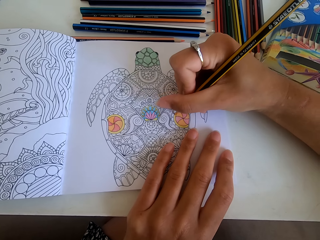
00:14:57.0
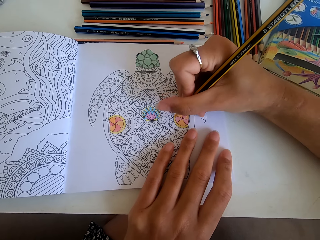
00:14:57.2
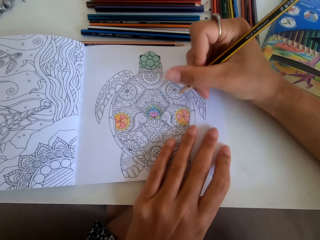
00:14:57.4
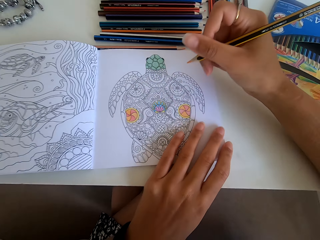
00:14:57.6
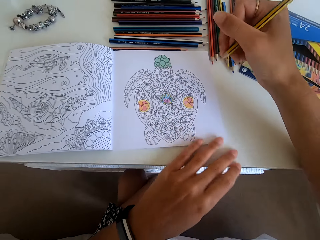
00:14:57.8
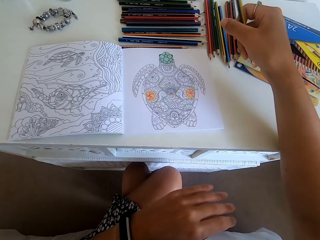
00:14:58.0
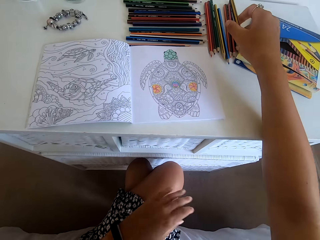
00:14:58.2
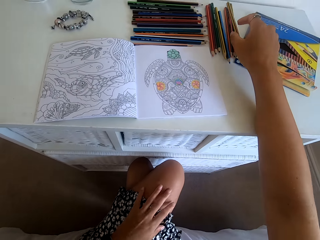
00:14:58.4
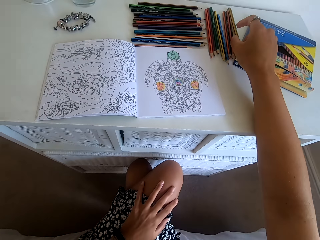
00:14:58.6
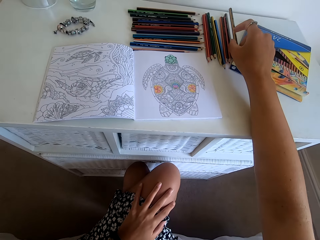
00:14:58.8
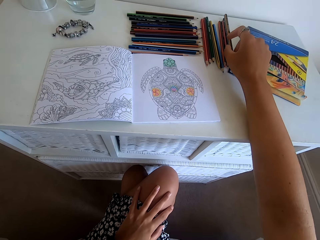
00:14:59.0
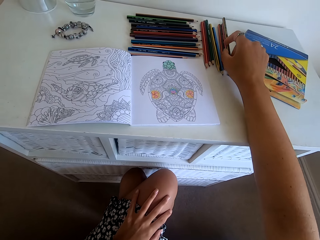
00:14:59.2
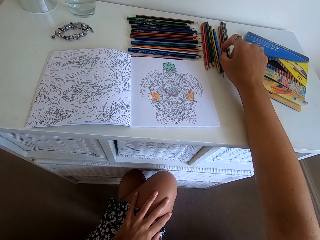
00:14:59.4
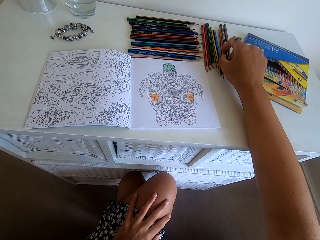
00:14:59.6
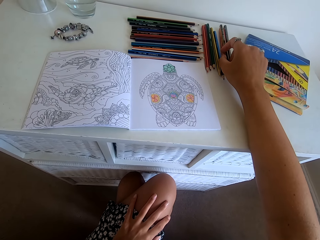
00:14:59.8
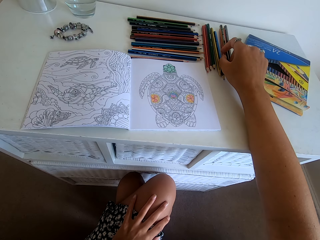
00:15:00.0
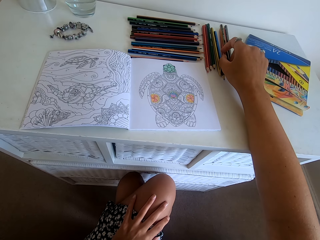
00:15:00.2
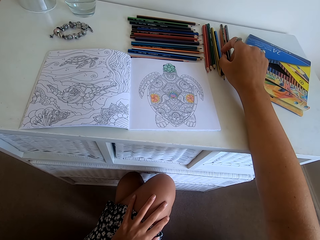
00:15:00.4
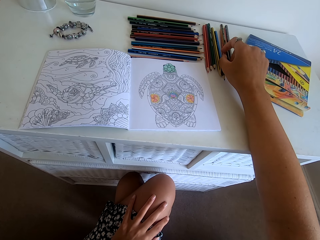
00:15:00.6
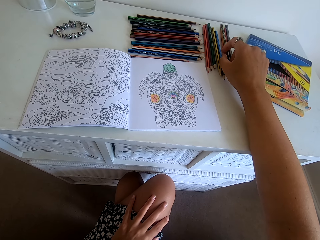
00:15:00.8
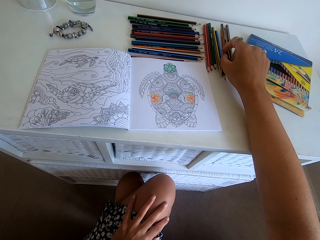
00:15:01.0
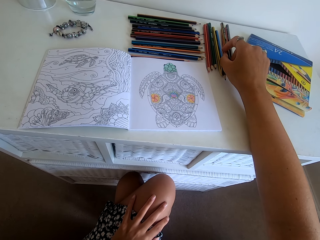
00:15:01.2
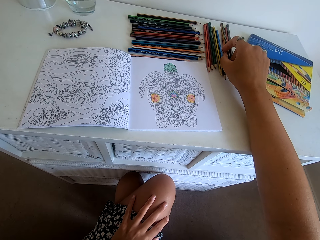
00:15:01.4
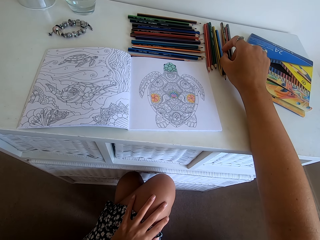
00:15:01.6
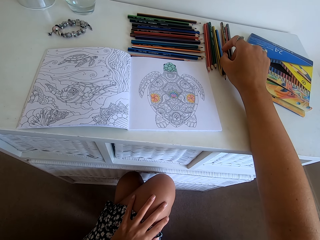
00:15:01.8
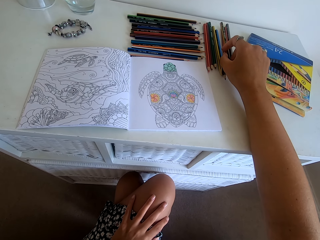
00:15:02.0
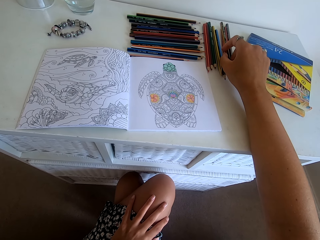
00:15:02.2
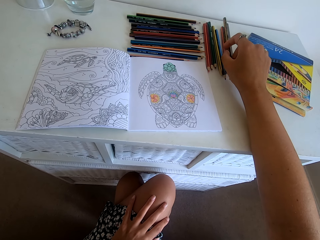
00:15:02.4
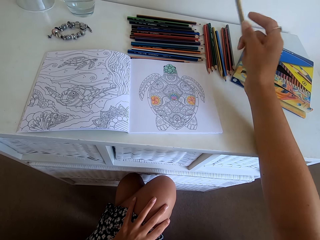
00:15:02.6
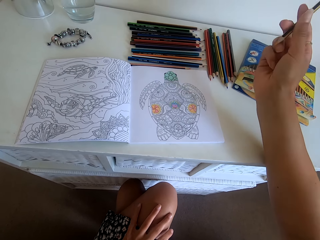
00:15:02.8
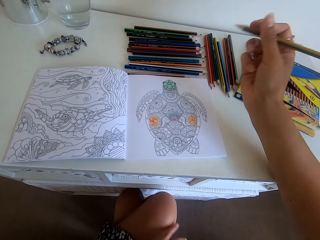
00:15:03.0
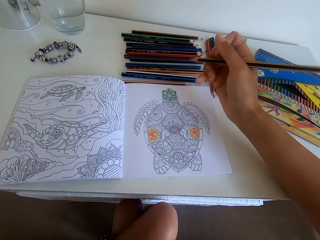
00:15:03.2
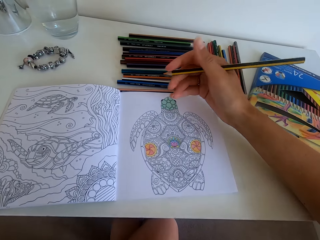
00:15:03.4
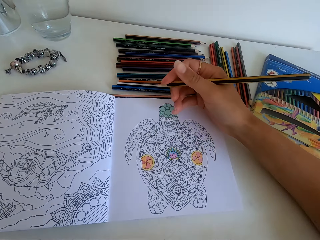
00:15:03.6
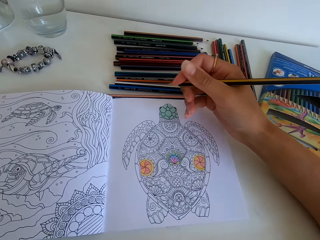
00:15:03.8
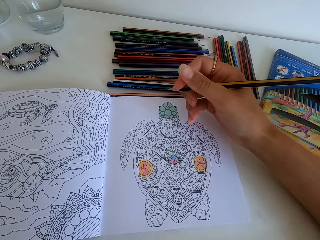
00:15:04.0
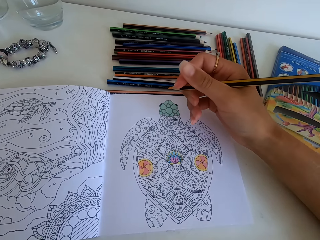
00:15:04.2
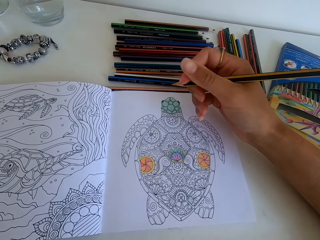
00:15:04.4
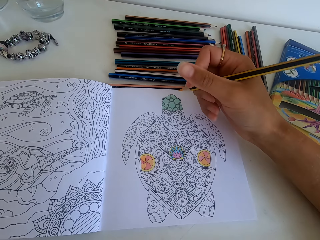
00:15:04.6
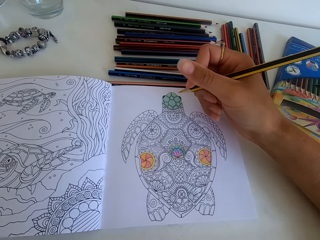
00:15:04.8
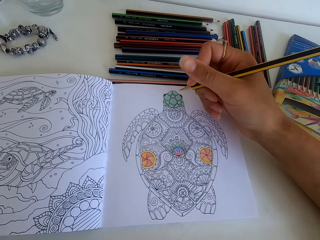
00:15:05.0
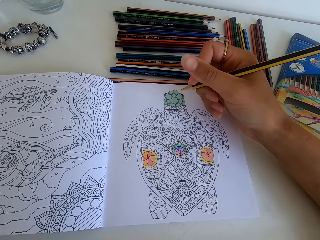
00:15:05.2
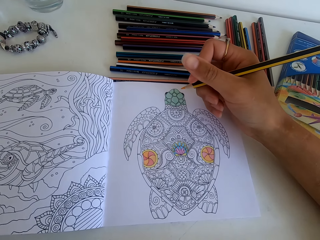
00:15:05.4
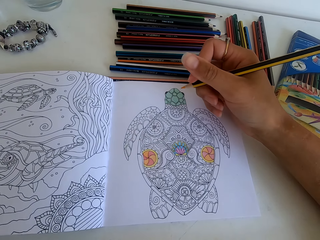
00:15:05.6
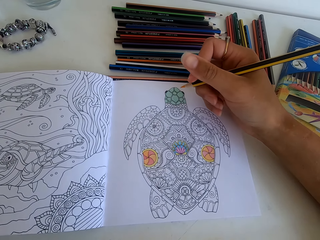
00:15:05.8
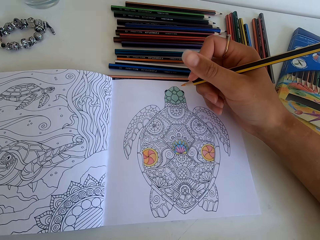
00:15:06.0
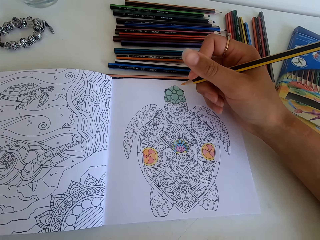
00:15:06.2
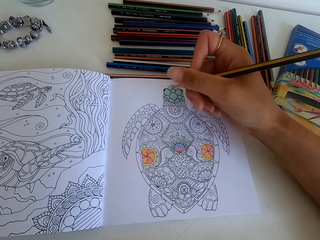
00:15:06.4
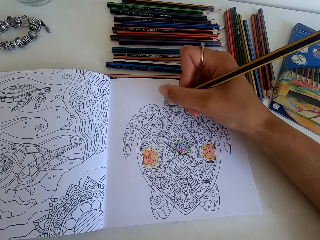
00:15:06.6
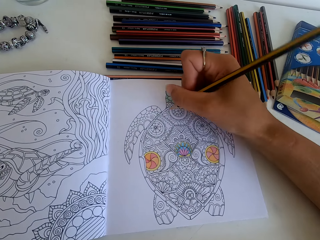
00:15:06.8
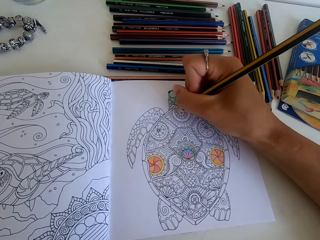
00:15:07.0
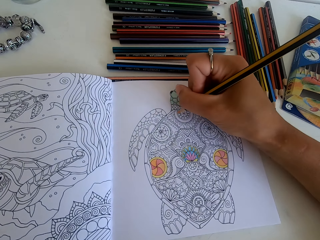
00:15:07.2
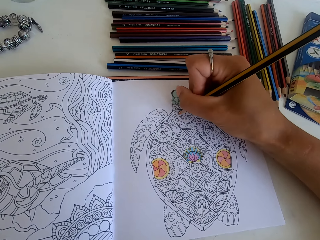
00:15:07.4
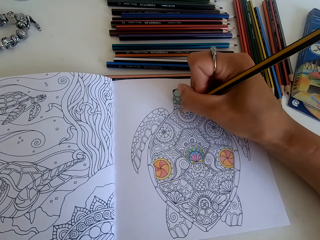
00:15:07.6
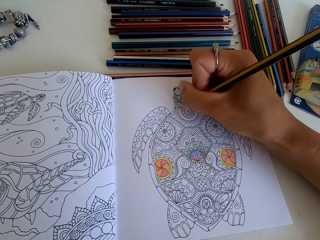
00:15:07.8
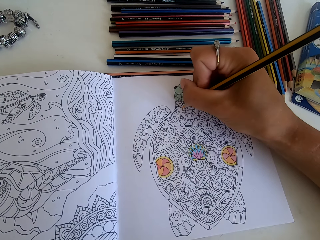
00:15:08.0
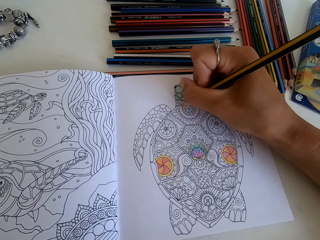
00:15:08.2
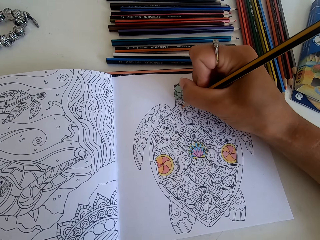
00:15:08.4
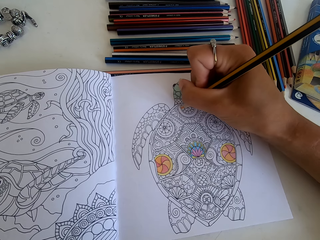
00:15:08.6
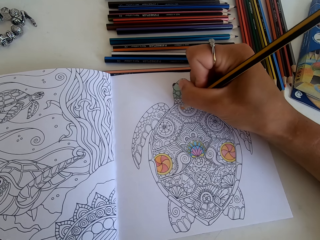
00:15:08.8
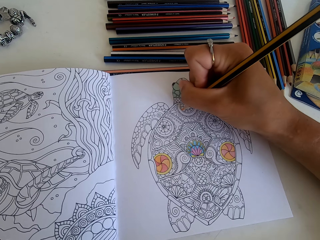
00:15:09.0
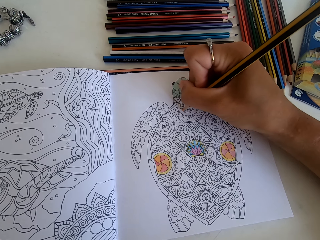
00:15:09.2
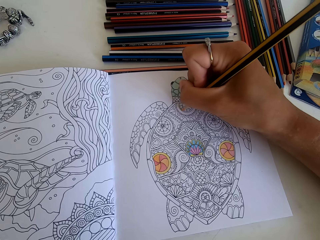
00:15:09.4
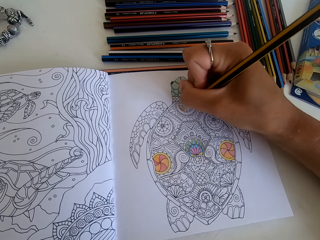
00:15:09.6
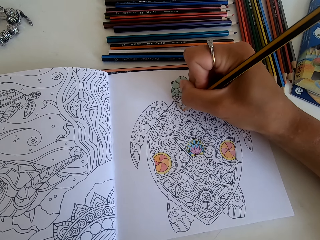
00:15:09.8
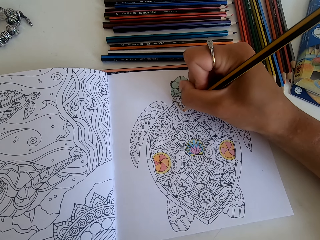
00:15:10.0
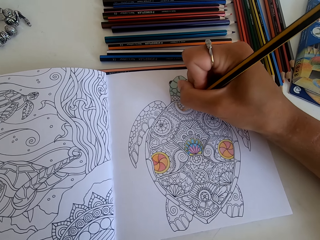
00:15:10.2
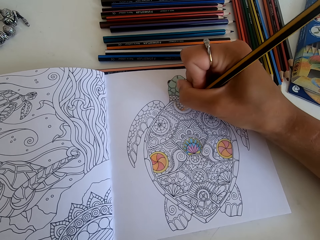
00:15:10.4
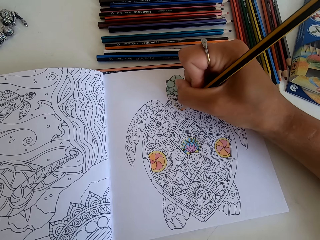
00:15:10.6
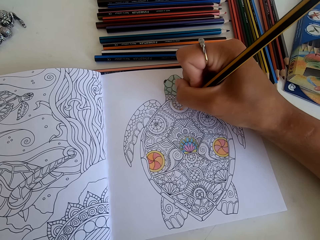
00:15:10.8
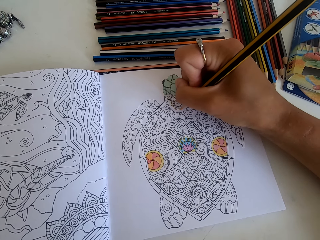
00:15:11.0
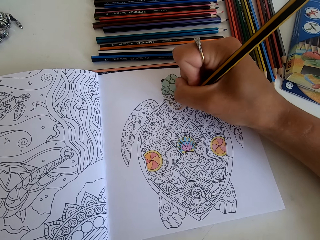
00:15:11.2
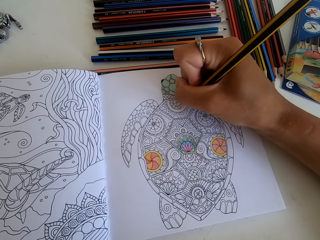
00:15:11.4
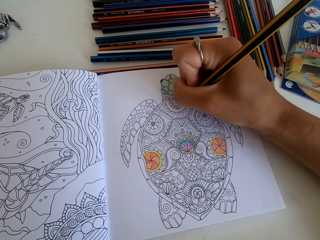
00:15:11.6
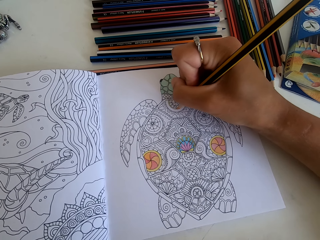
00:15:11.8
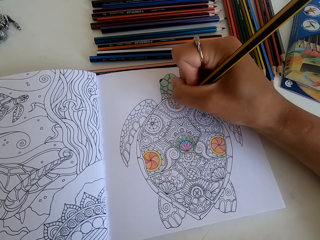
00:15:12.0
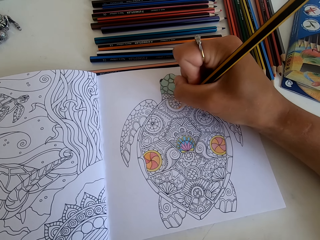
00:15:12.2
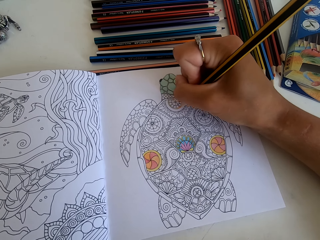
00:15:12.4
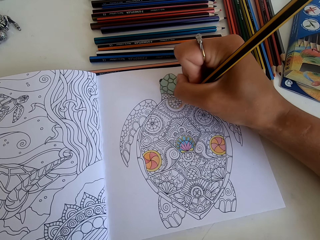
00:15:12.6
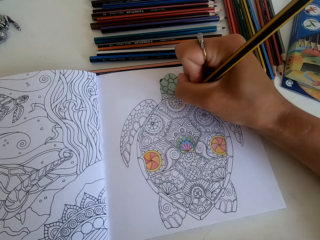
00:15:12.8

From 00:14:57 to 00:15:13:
The camera wearer drops the colour pencil on the table. They stop to color the picture. They hold the colour pencil. They color the picture.

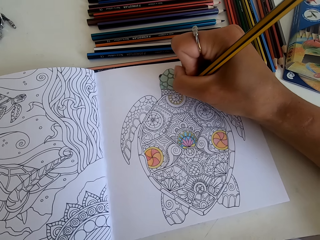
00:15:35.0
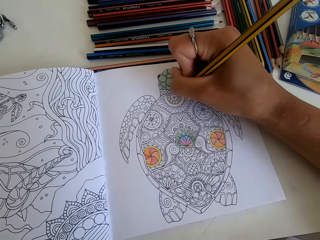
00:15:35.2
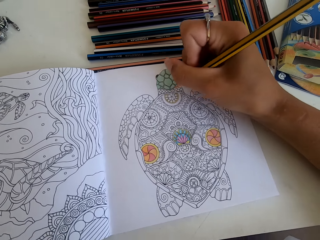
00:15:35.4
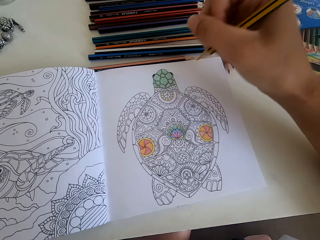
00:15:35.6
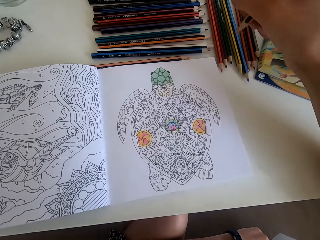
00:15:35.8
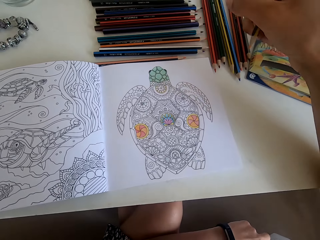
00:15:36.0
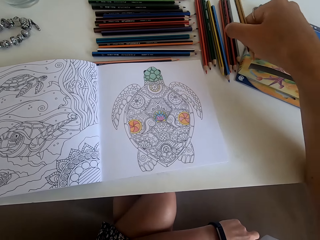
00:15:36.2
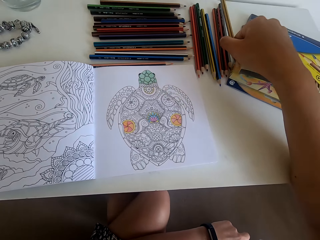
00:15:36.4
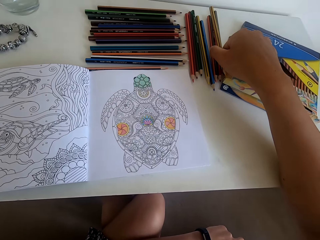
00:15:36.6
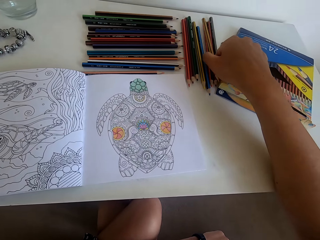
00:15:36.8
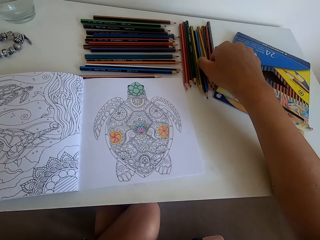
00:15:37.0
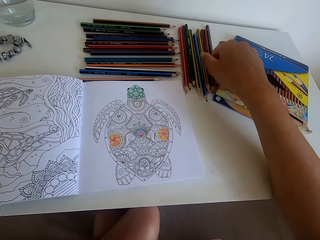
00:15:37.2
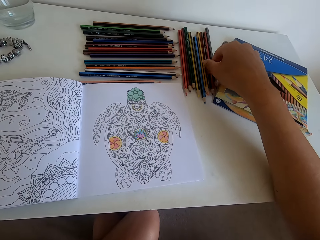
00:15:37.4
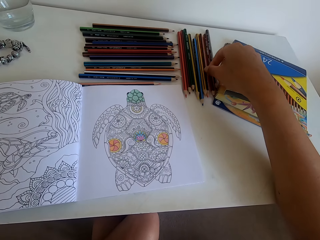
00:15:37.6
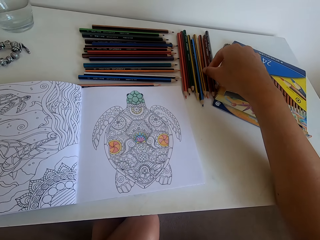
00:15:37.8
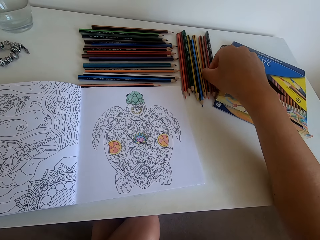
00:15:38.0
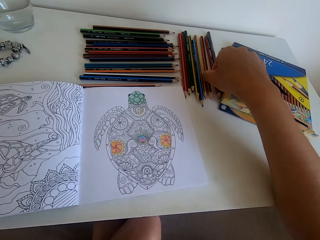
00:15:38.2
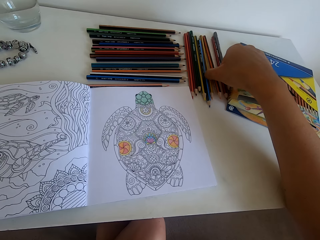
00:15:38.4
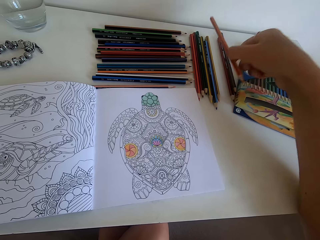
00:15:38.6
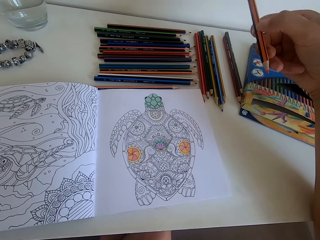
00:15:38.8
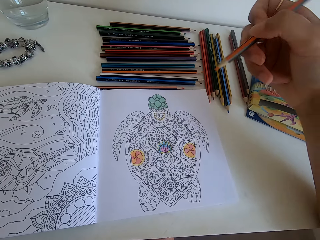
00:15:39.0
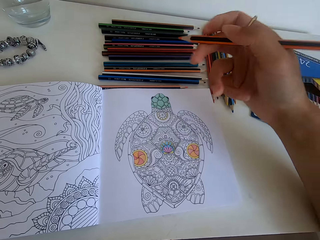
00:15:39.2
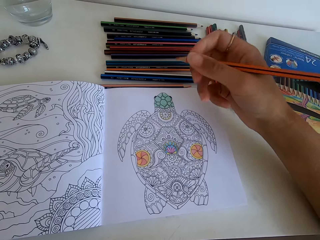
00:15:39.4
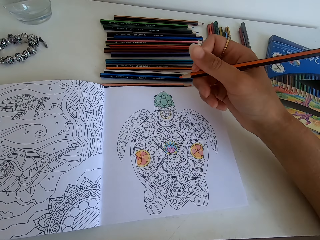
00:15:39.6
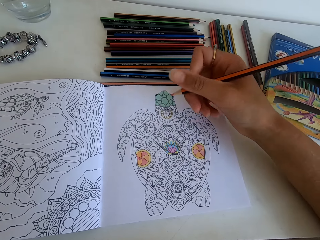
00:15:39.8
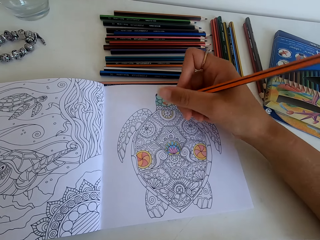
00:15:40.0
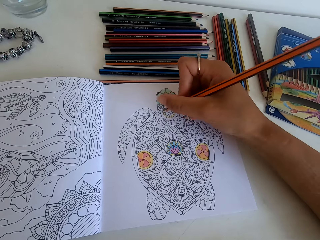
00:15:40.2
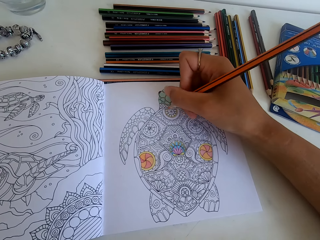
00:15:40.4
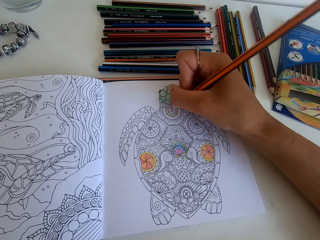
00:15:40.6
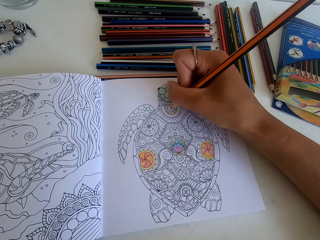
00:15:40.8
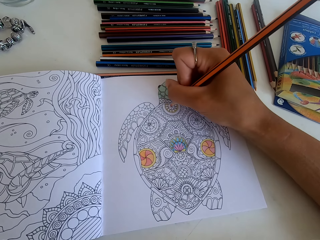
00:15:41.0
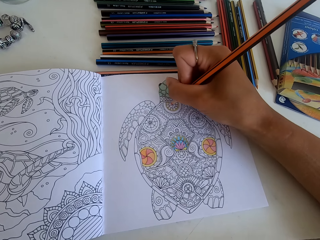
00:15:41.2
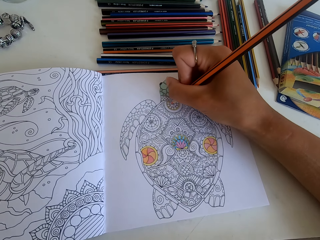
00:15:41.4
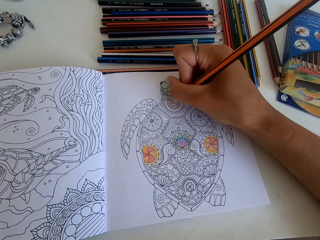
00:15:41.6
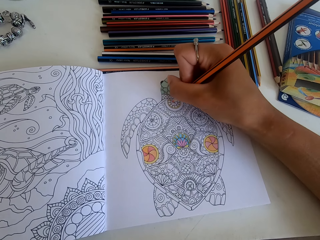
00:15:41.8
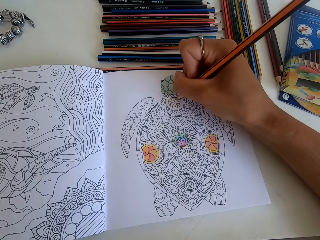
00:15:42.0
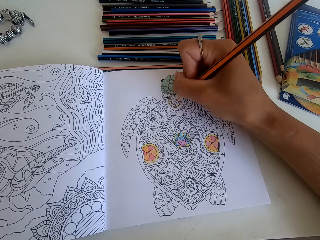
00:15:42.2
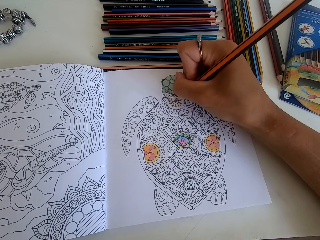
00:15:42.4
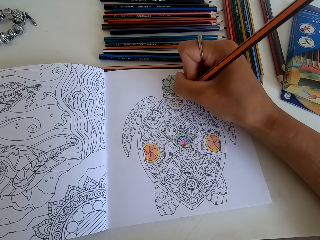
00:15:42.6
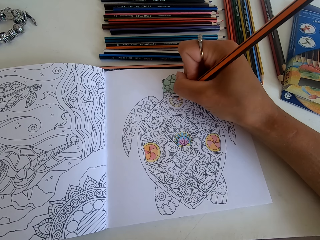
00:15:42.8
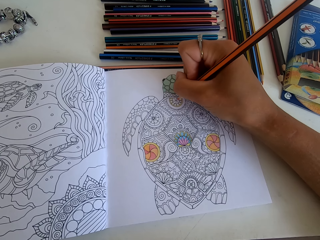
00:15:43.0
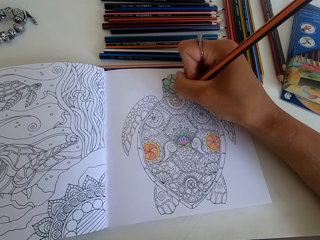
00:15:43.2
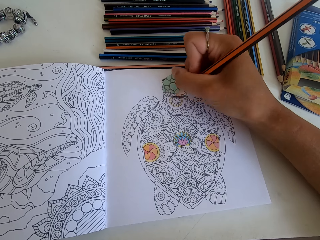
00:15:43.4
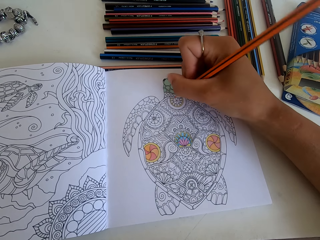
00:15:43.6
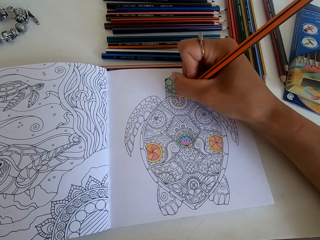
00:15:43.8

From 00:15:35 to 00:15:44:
The camera wearer drops the colour pencil on the table. They pick up another color from the table. They color the picture.
